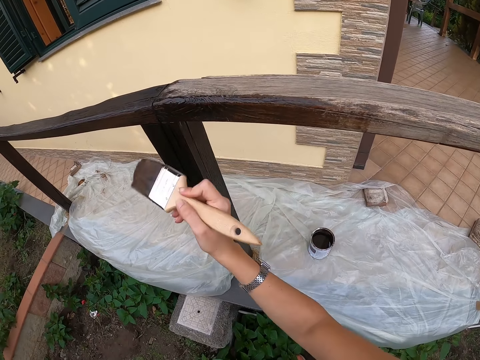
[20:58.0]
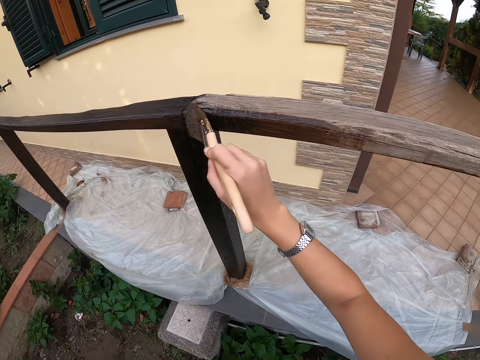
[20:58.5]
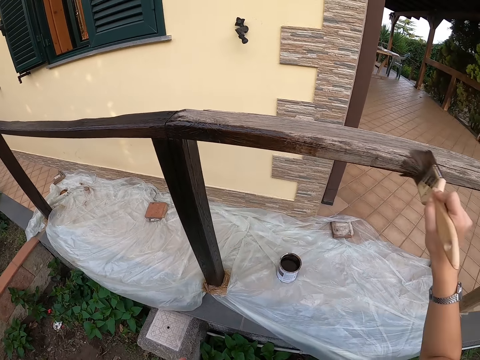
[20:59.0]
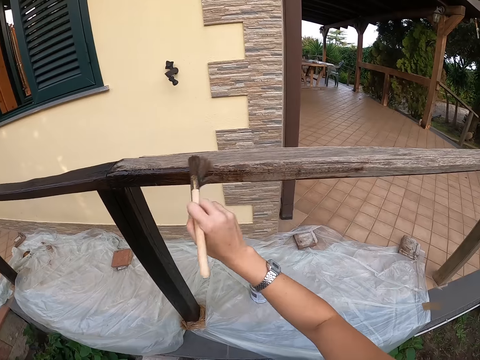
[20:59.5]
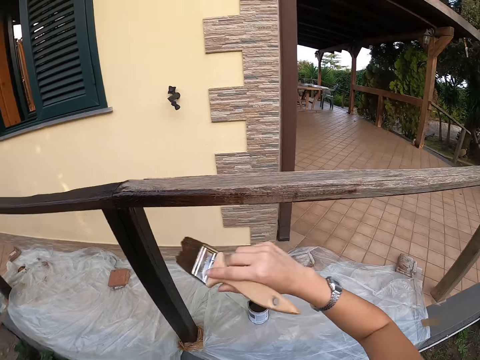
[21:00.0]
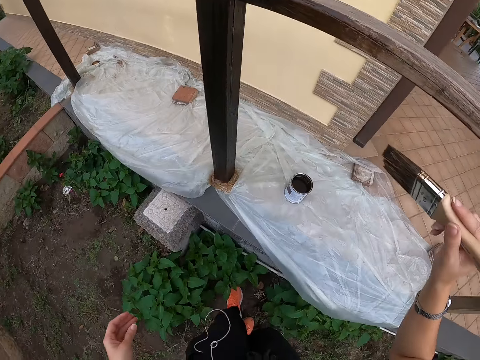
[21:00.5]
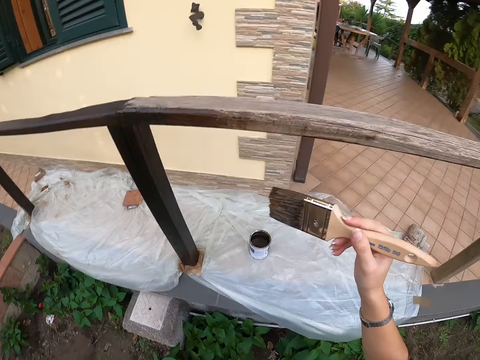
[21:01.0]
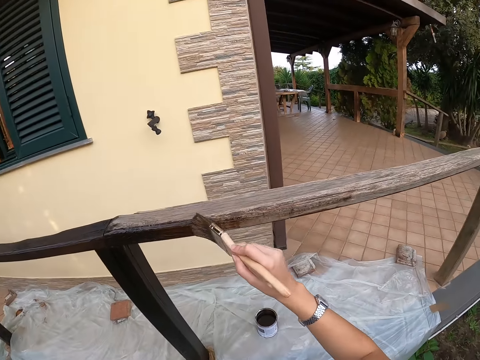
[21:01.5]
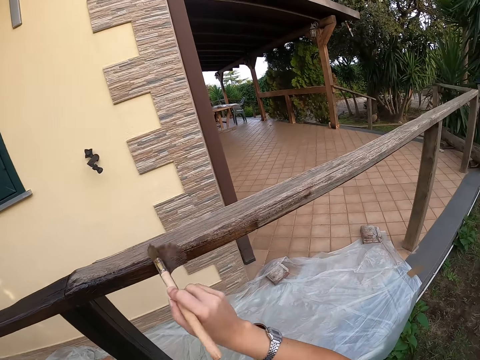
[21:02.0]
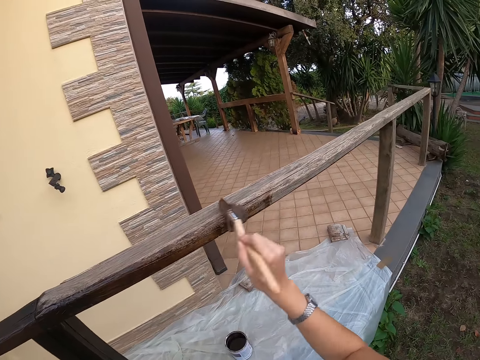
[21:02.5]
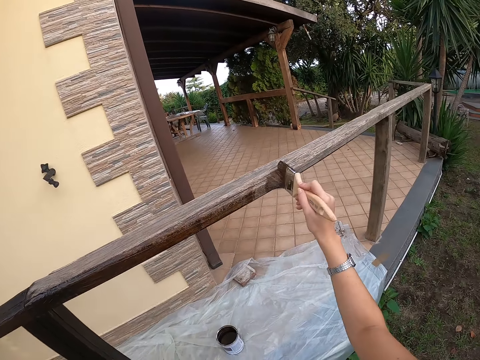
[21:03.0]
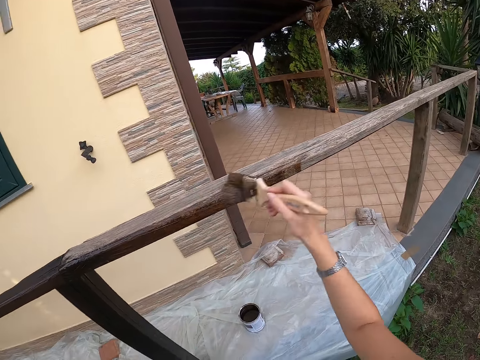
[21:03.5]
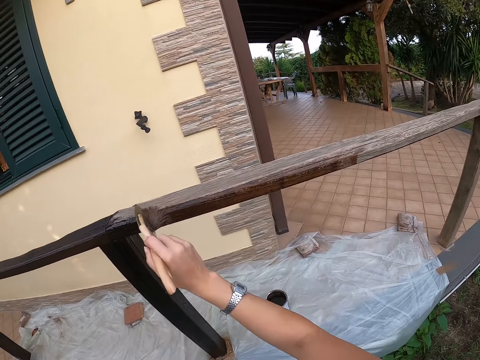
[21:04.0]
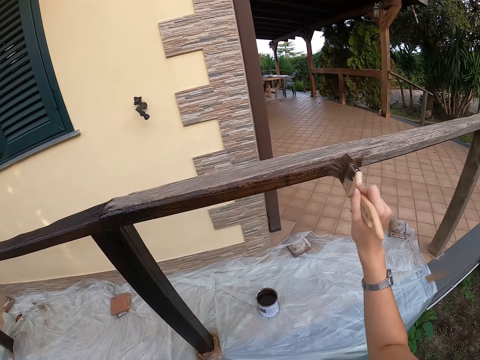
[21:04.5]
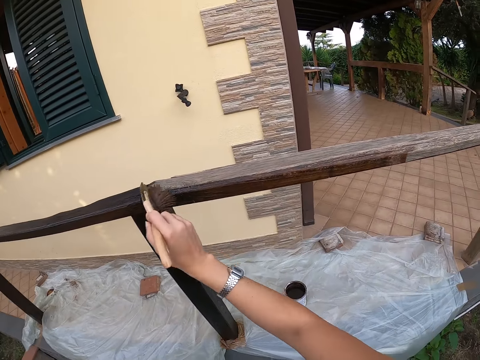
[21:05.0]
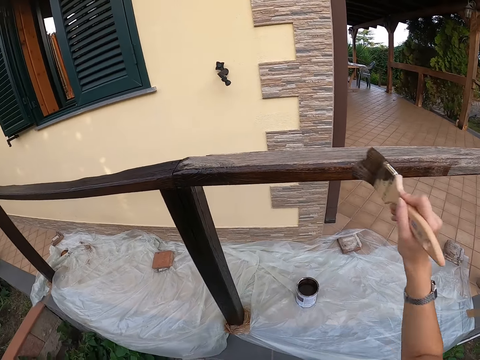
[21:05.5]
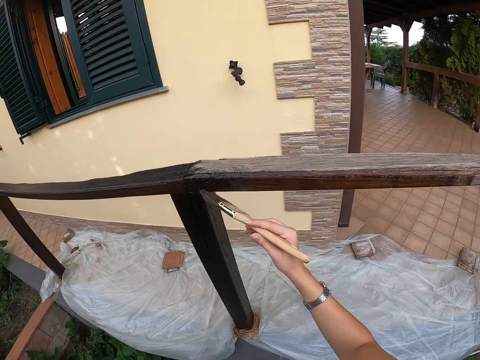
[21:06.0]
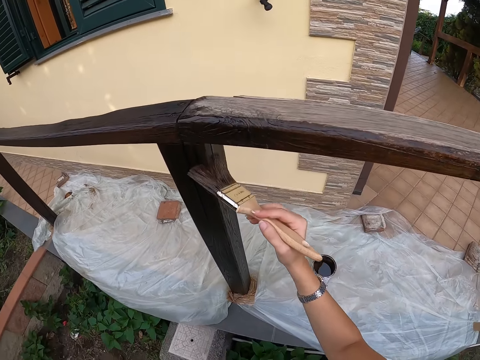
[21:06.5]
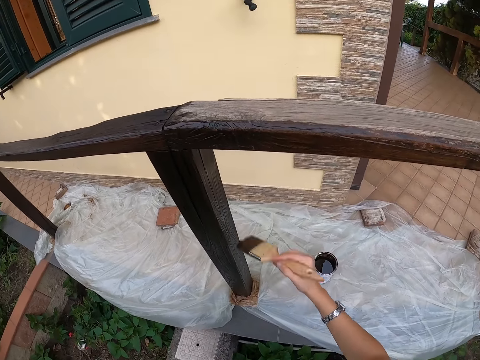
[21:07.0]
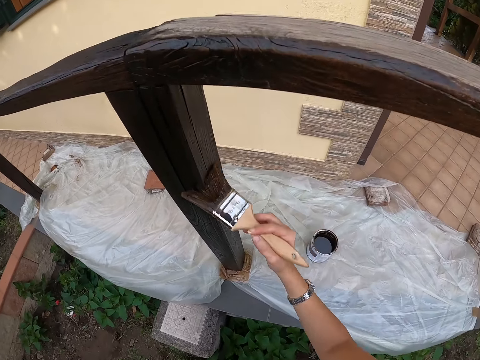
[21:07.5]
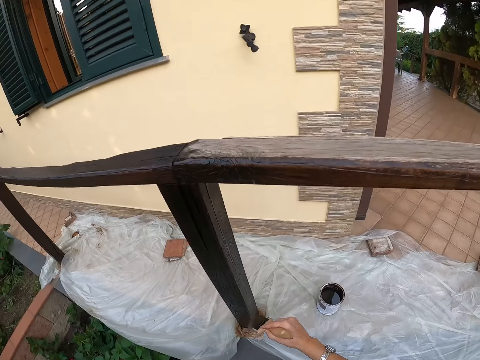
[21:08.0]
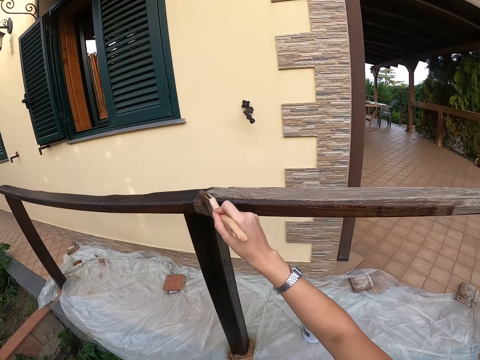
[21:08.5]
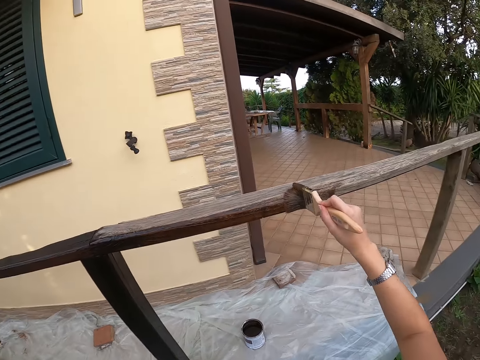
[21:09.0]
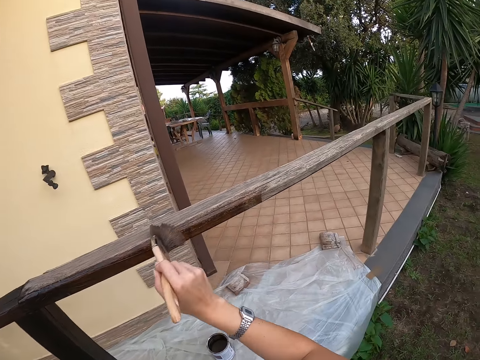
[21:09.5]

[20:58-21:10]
The camera wearer stops painting the balcony. She turns the paint brush, moves her leg, and paints the balcony with her right hand with the paint brush.

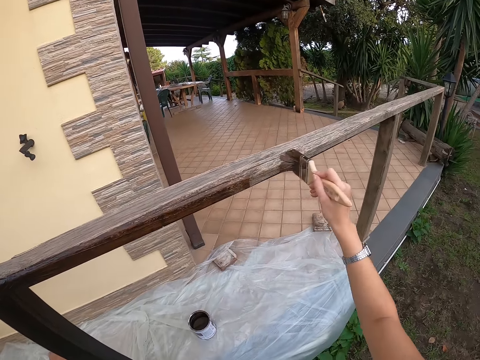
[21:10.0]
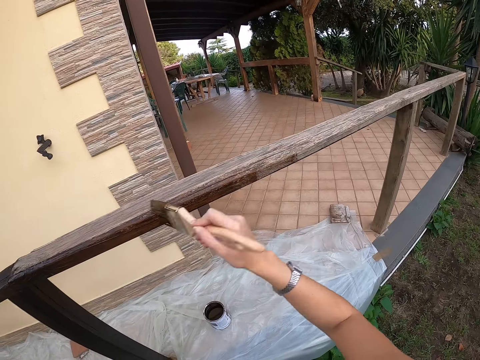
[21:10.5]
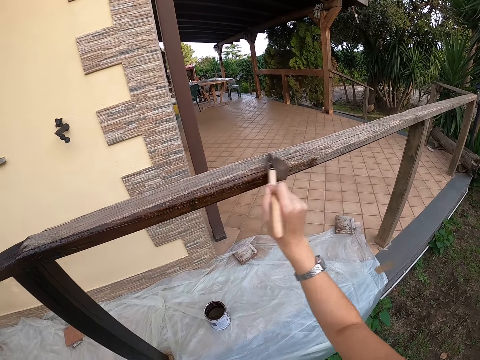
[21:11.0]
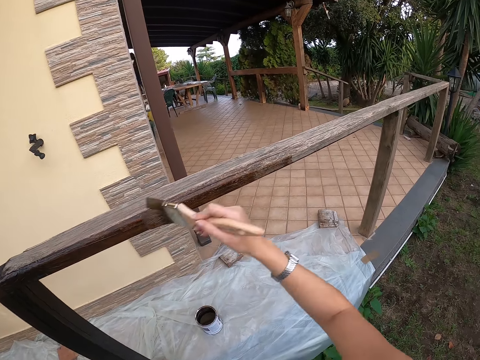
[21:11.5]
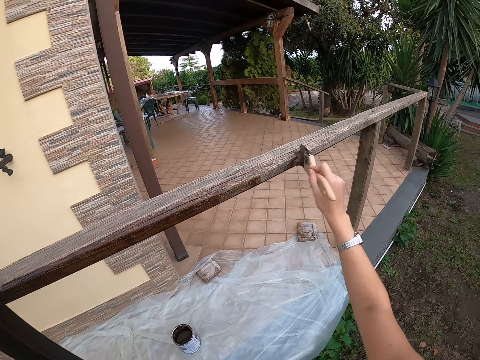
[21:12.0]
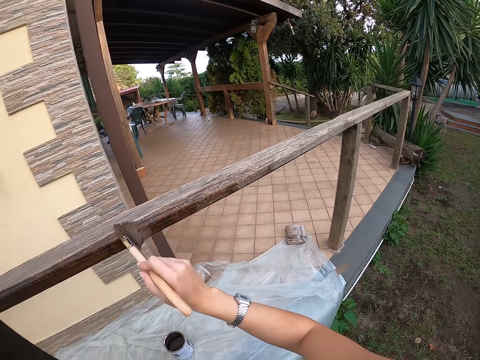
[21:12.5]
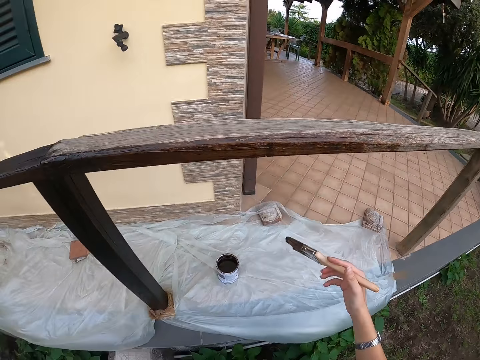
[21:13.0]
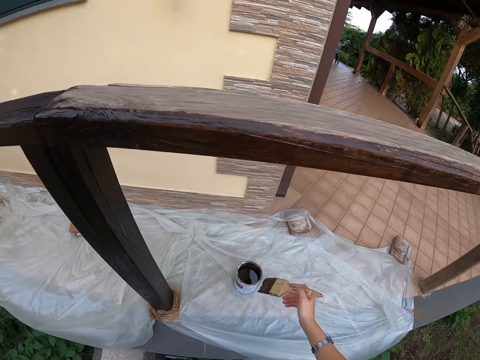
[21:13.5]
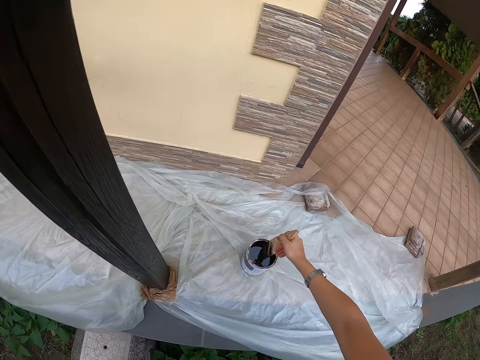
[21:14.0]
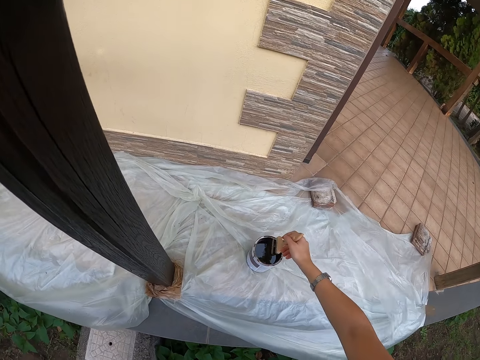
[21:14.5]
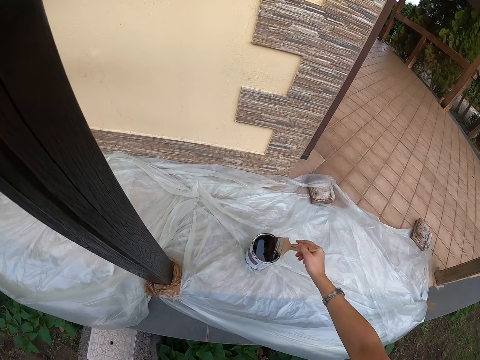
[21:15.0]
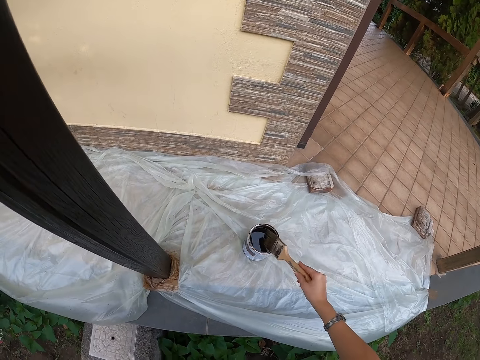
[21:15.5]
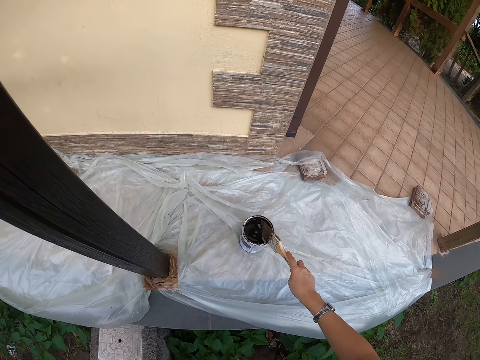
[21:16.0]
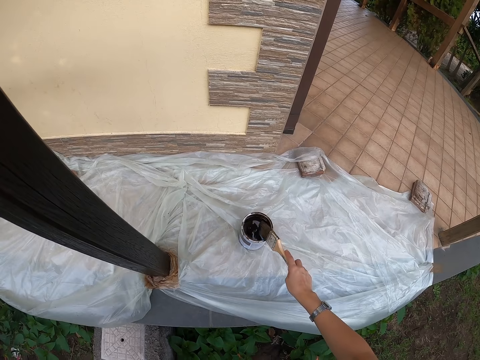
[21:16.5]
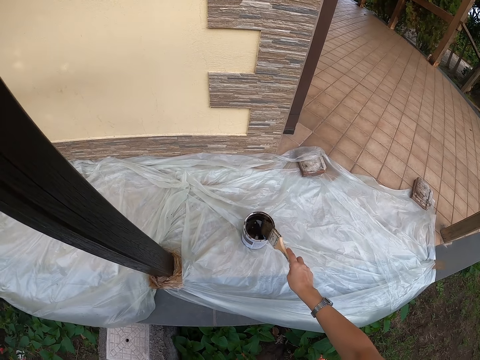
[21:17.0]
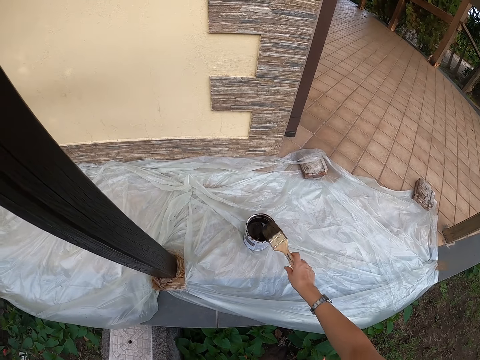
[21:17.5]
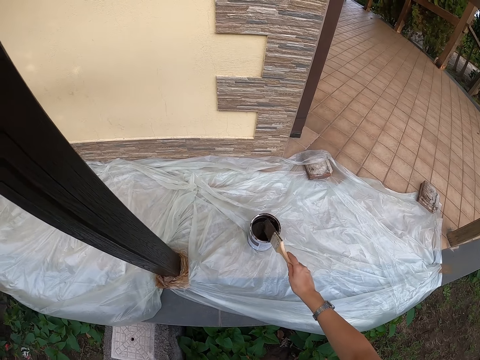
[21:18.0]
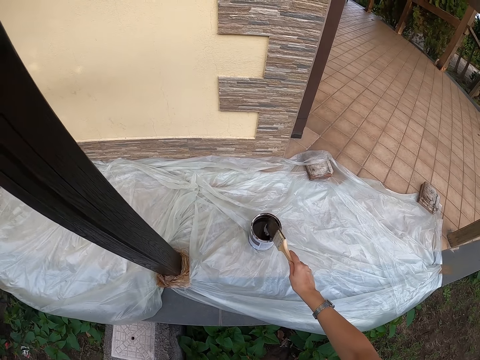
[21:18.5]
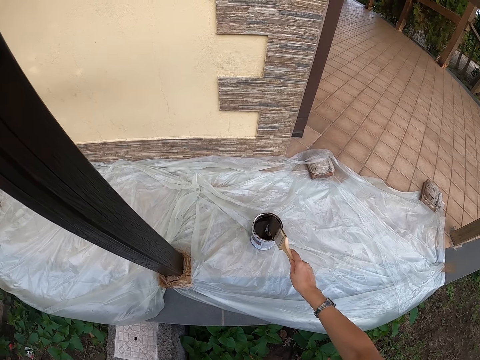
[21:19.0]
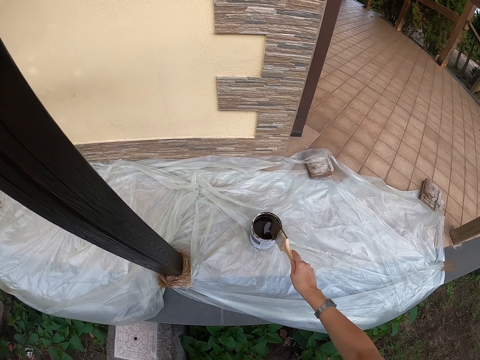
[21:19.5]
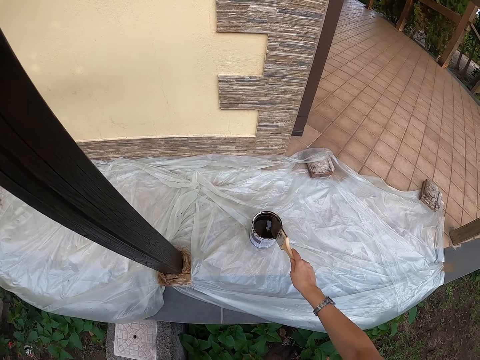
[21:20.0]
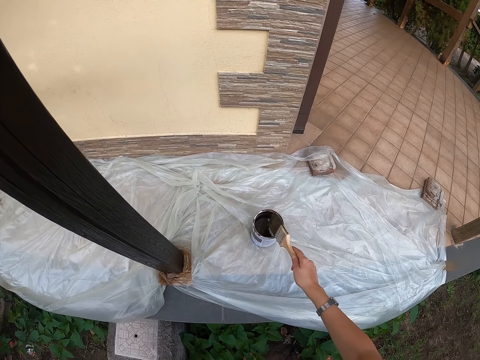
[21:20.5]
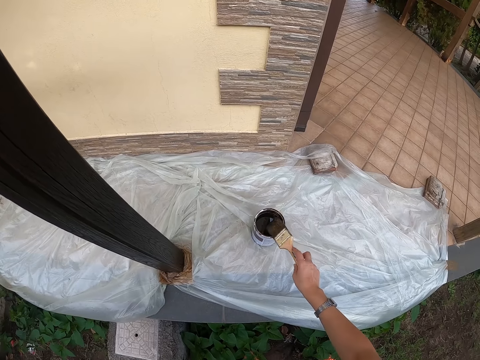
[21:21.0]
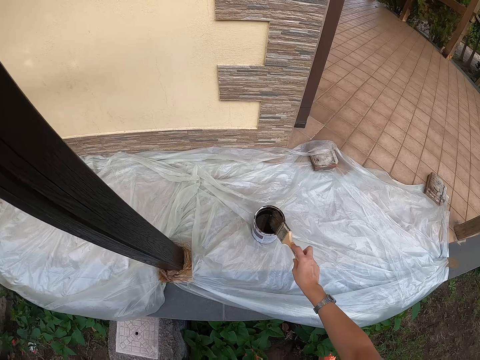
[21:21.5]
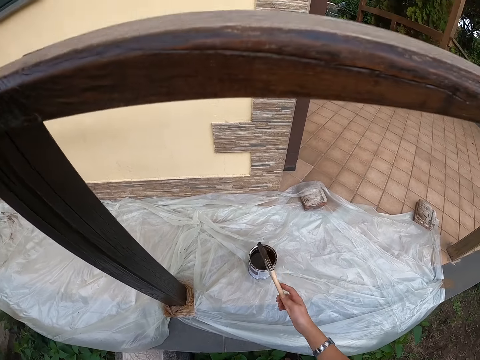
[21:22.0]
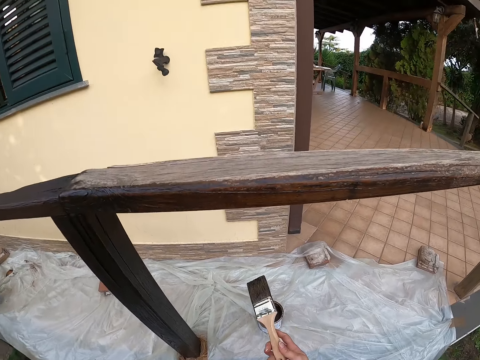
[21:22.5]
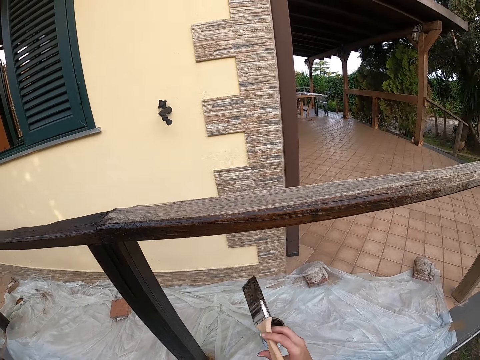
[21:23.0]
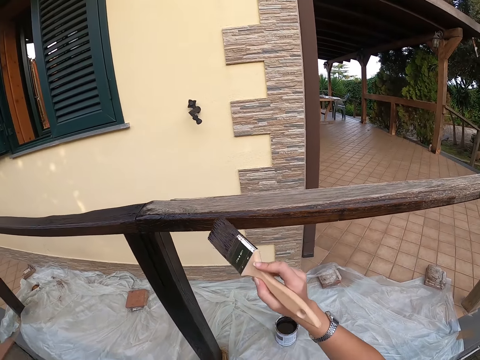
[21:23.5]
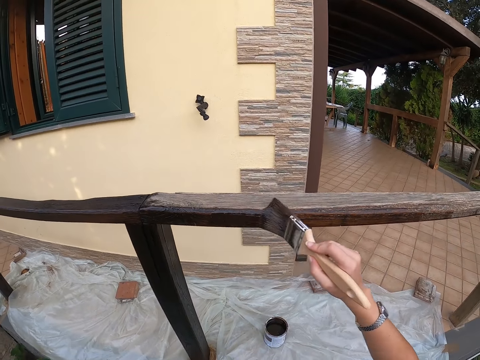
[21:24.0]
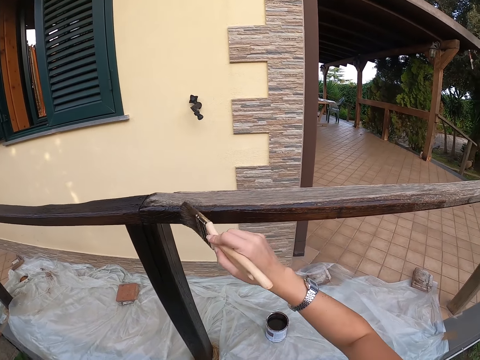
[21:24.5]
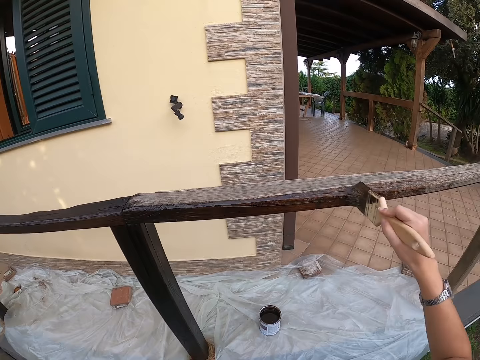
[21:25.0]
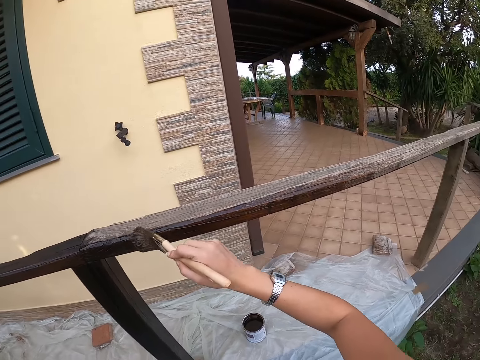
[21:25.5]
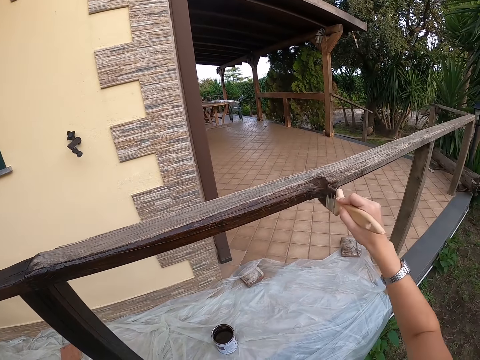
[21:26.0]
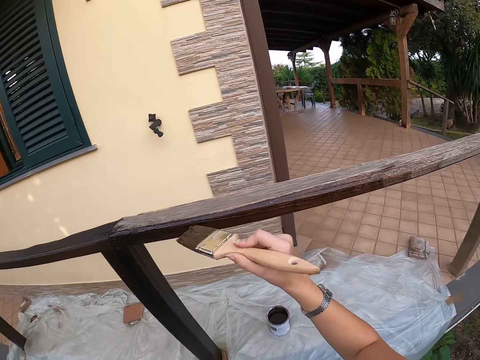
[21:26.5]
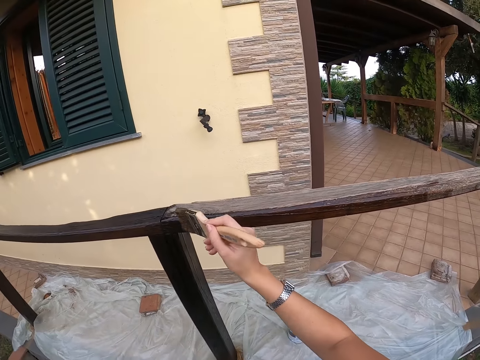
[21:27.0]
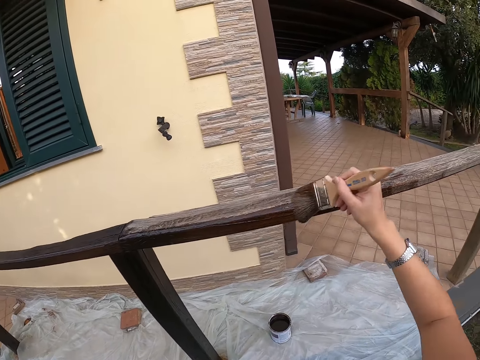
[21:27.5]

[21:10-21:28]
The camera wearer stops painting the balcony. She lowers the brush, takes some paint from the paint can with the paint brush, and hits the top of the paint can with the paint brush. She turns the paint brush and hits the can of paint. She turns the paint brush and hits the can of paint. She stops hitting the top of the paint can with the paint brush. She lifts up the paint brush and paints the balcony with her right hand with the paint brush.
